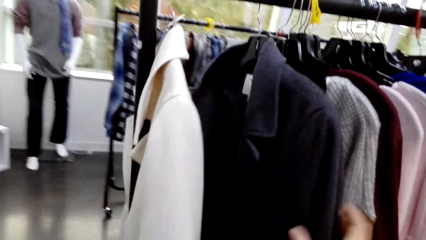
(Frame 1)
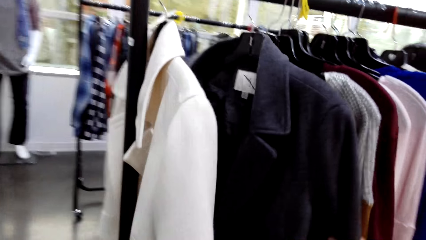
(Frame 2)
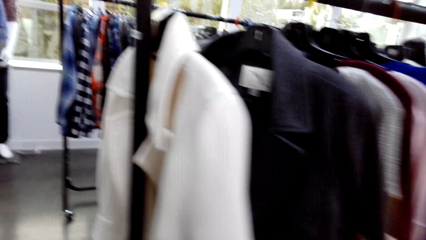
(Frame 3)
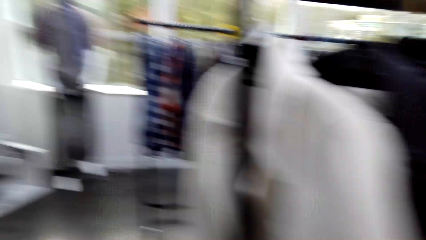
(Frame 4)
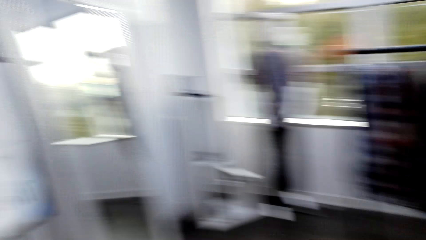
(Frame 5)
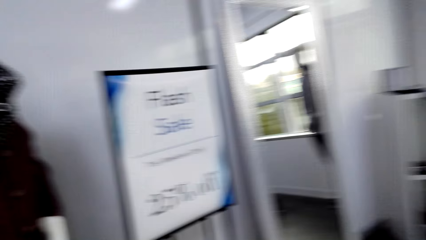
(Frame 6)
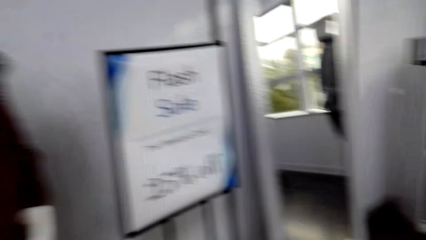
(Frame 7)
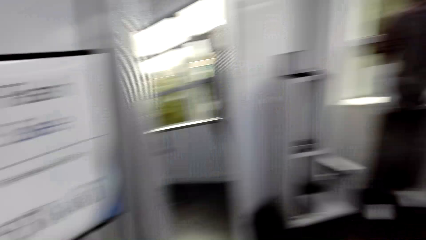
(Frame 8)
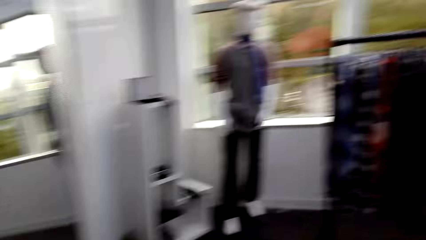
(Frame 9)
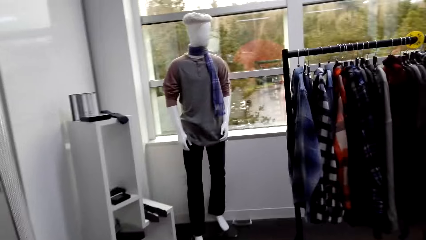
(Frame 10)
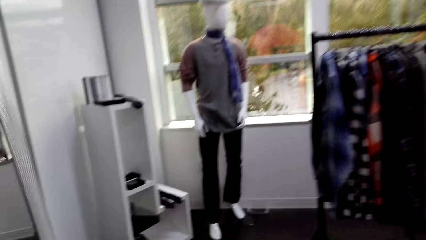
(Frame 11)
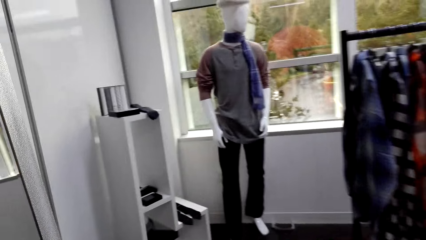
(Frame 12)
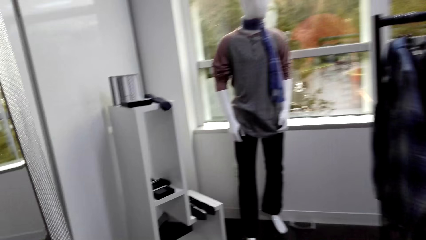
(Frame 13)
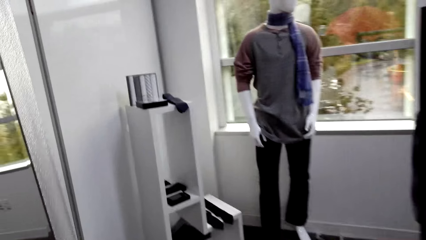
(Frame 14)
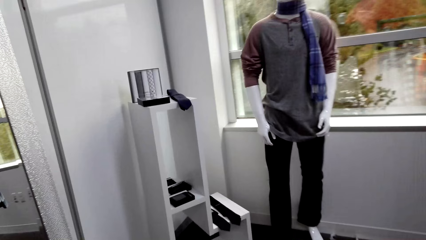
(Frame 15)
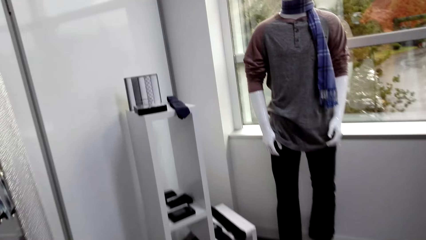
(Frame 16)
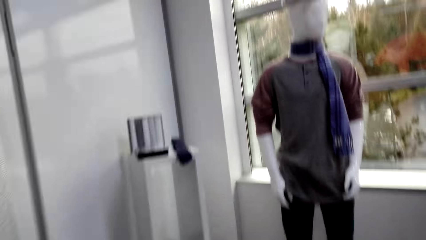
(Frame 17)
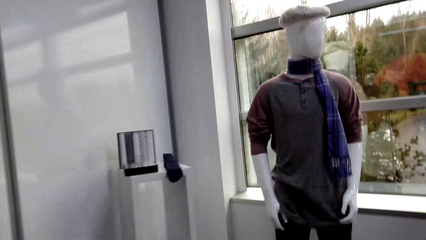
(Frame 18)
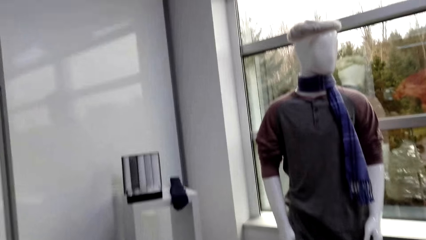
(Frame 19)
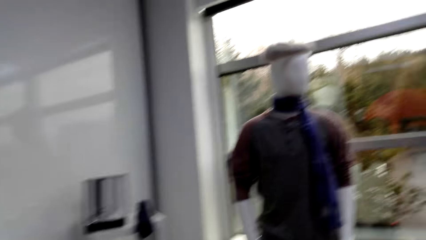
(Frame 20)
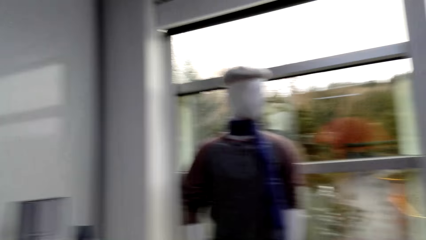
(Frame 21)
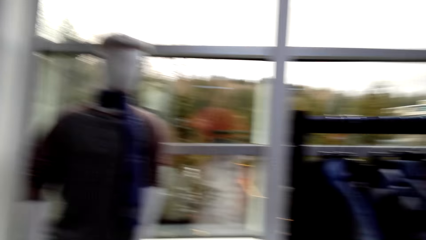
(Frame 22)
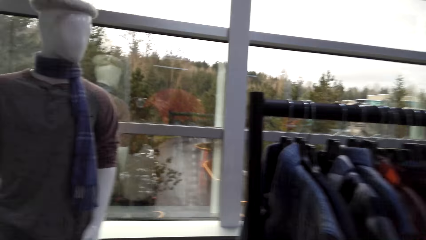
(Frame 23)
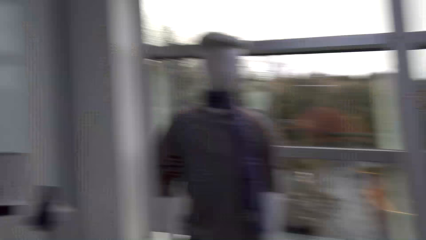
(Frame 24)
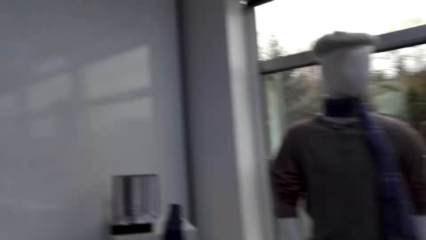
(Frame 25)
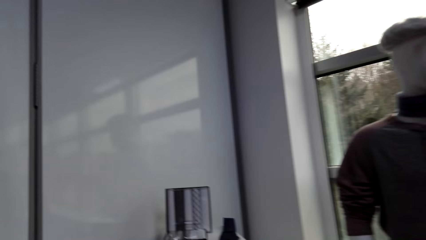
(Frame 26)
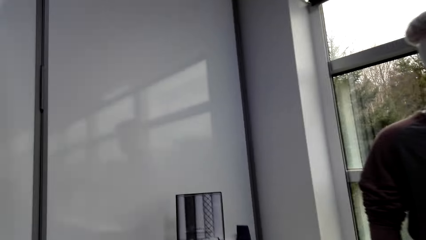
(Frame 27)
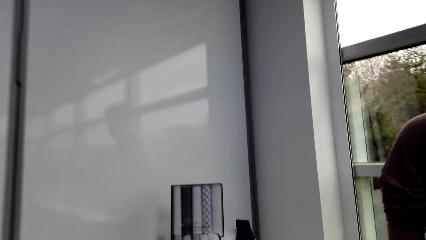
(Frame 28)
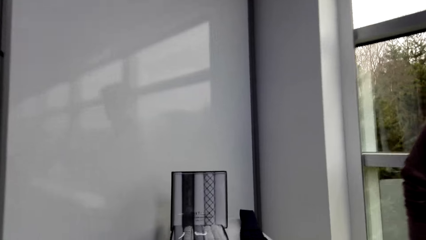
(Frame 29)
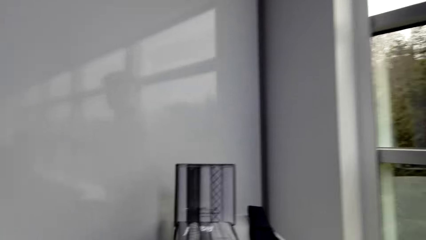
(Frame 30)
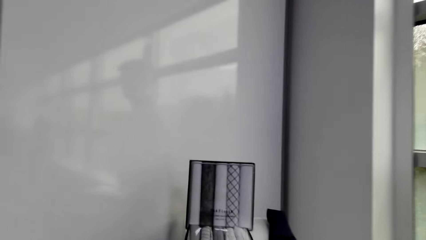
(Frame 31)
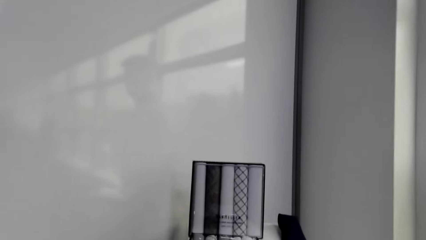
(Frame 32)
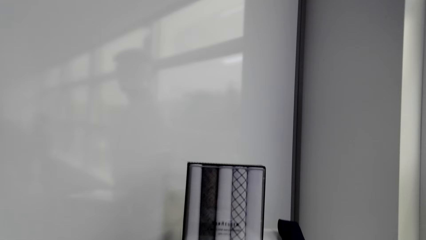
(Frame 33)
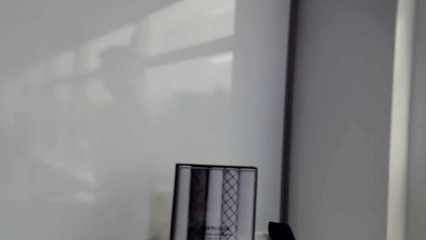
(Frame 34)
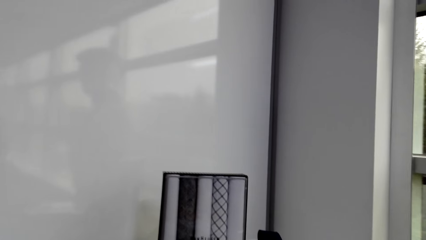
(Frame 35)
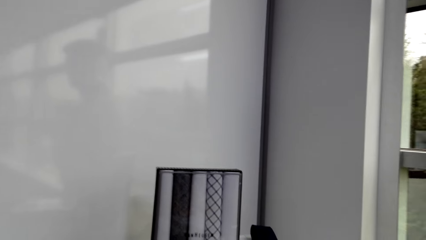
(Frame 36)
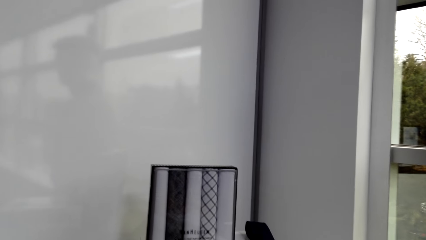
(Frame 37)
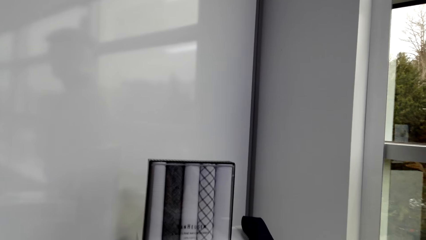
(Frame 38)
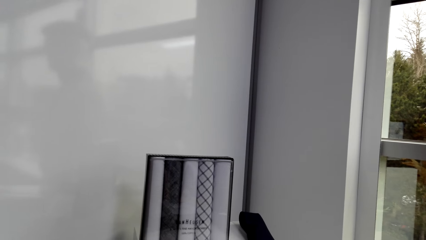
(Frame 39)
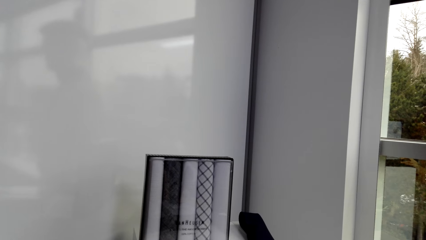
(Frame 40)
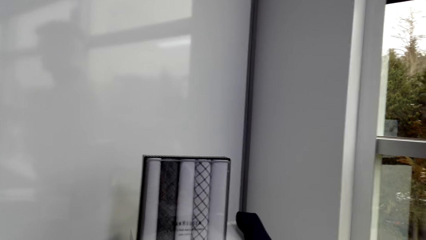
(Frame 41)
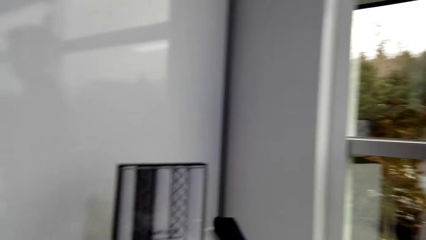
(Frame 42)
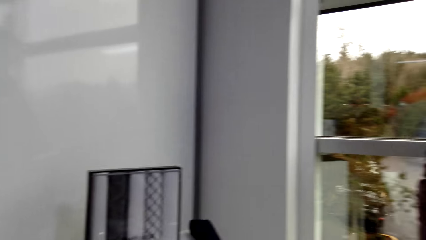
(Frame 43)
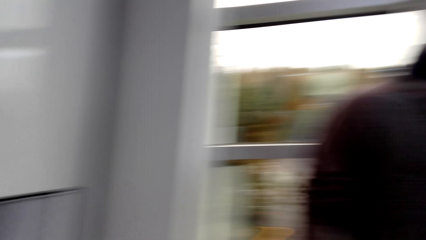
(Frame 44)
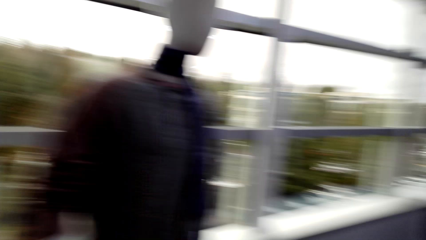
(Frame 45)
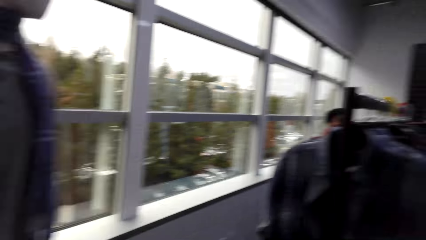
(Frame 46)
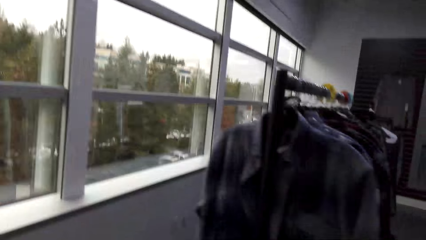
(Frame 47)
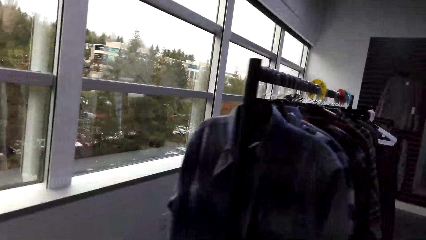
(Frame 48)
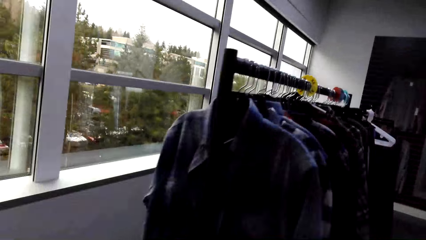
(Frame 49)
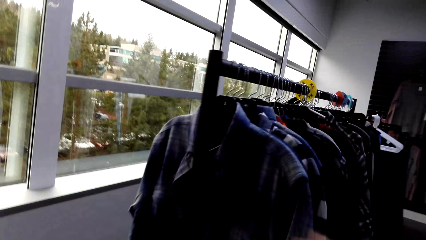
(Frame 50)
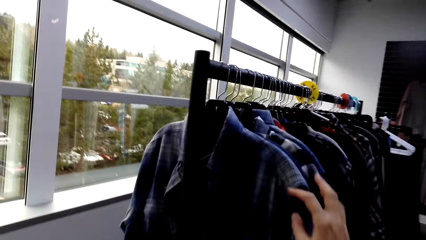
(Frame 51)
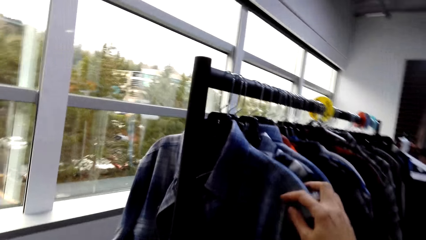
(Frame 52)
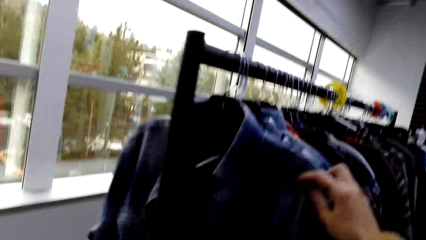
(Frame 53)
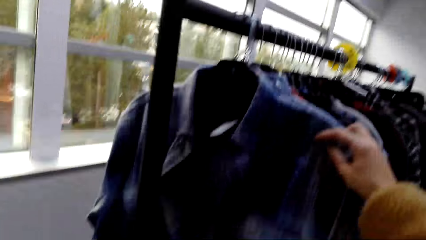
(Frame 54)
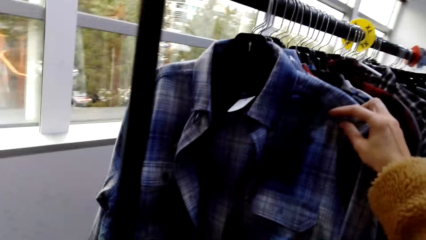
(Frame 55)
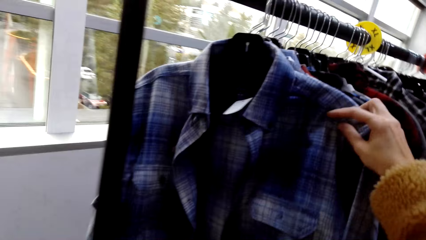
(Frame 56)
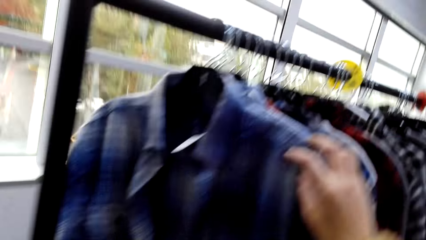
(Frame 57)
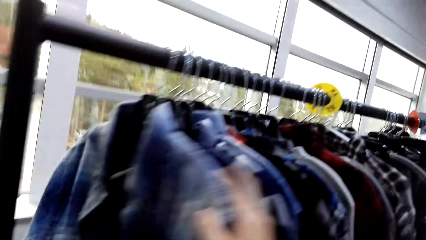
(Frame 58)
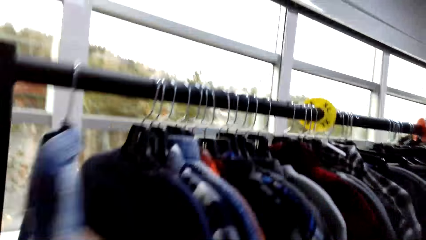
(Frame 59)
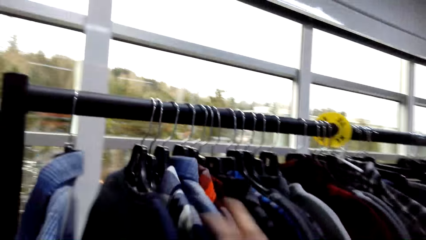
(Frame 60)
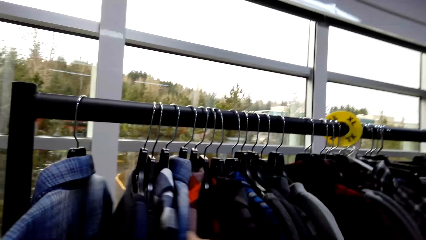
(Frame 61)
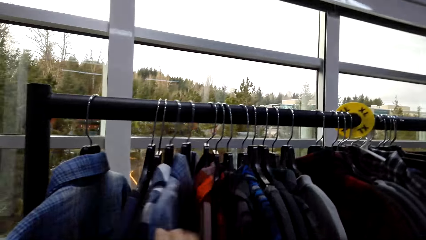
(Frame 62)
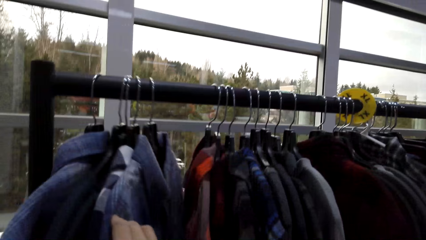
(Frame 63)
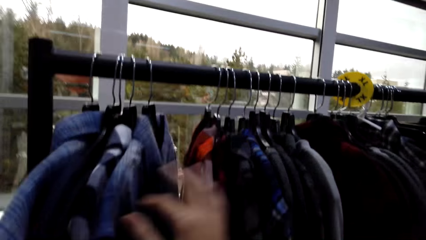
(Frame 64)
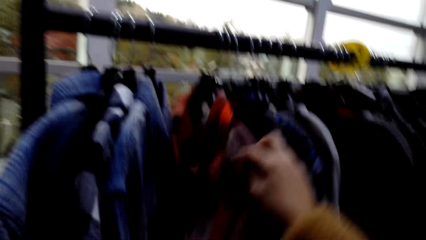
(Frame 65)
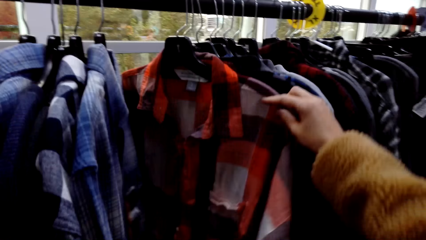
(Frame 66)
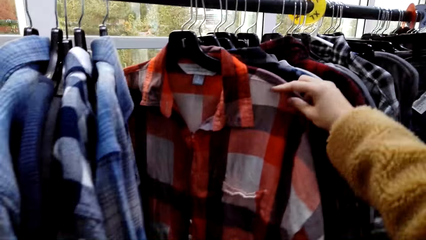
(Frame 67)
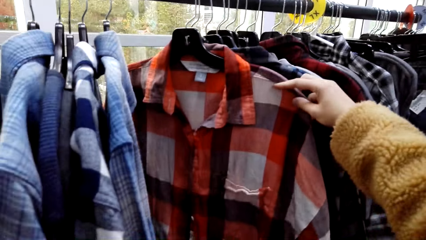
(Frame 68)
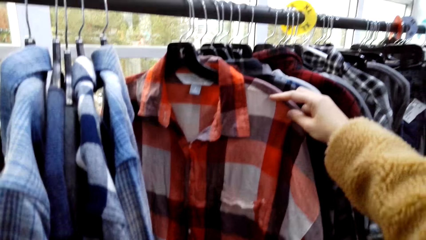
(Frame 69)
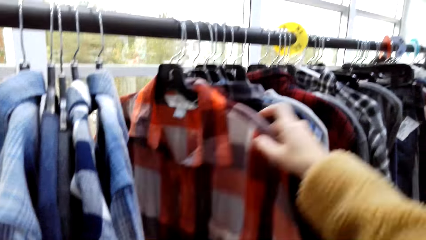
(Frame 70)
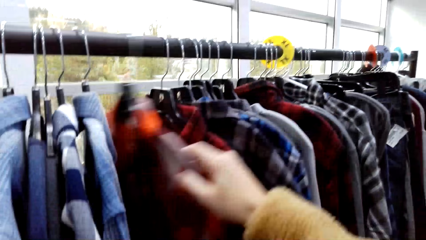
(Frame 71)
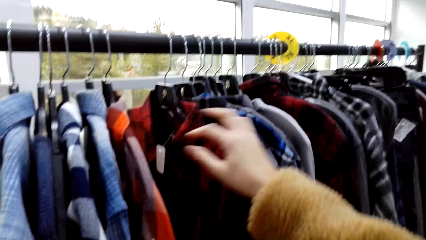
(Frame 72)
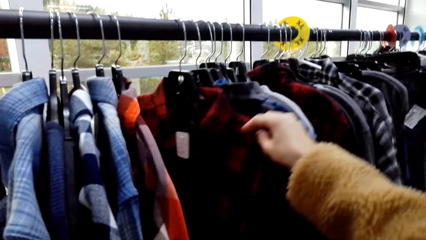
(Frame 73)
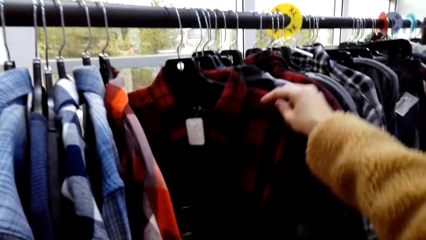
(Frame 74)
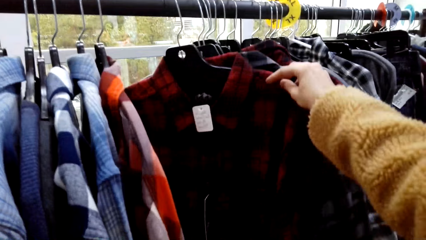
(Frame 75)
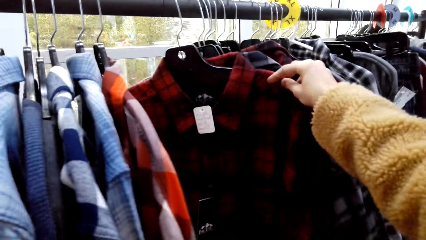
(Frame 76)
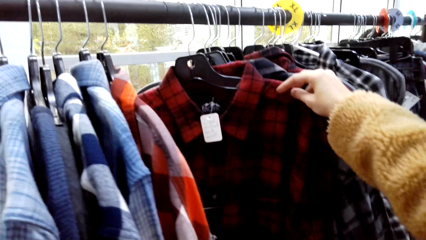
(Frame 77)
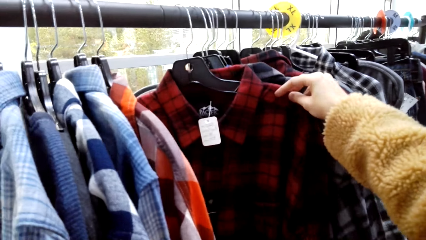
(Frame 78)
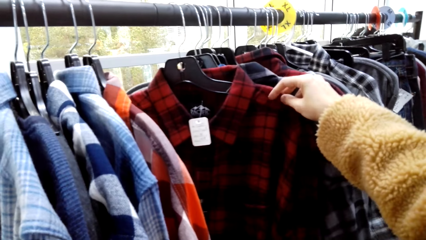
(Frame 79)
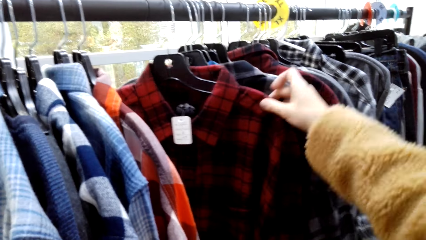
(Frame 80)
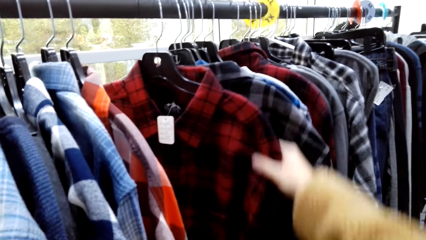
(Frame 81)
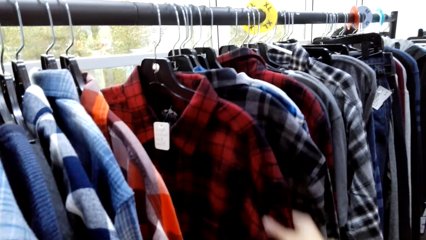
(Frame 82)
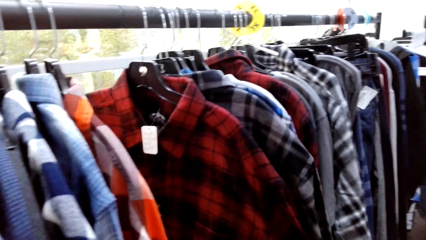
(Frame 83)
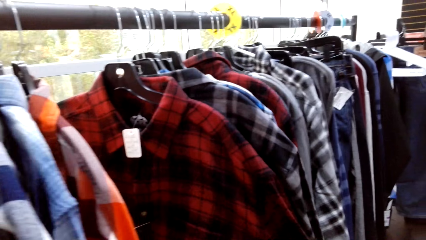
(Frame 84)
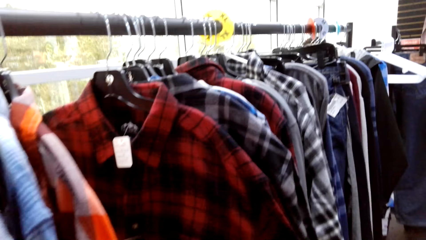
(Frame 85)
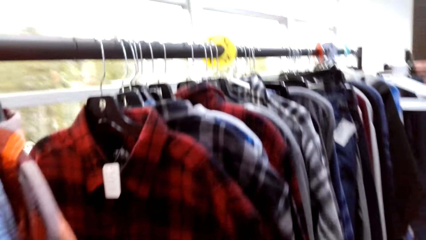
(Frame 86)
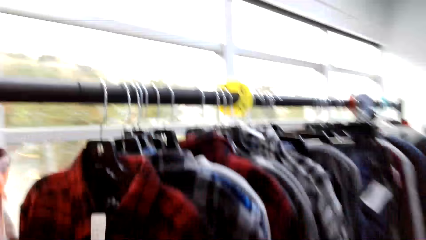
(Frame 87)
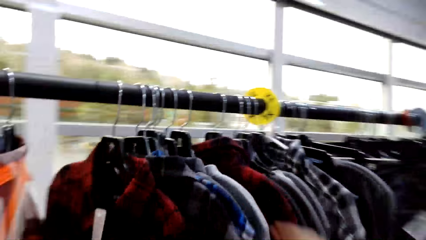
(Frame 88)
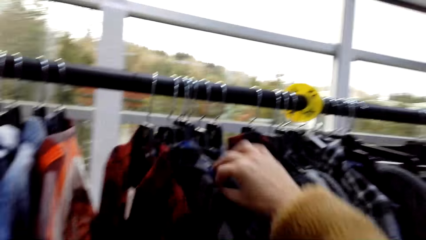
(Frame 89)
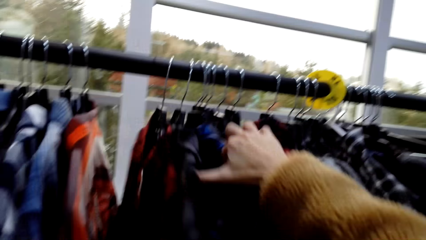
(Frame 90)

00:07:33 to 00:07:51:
A man talks to the camera wearer. The camera wearer moves towards the rack. They inspect the clothes on the rack. They hold the shirt with the right hand. They select the shirts.
